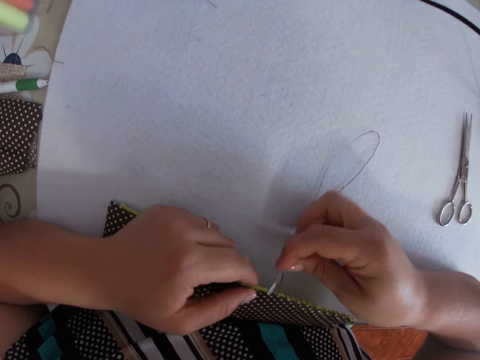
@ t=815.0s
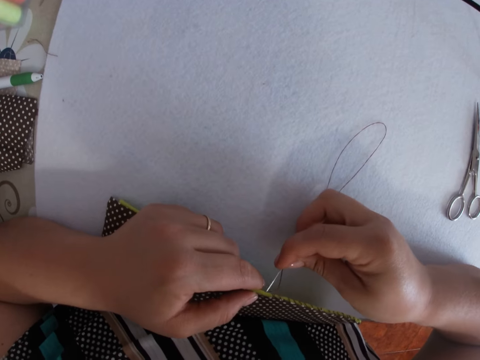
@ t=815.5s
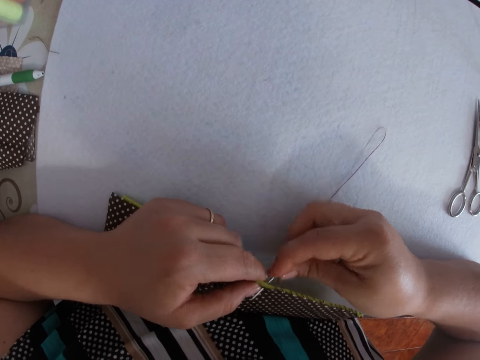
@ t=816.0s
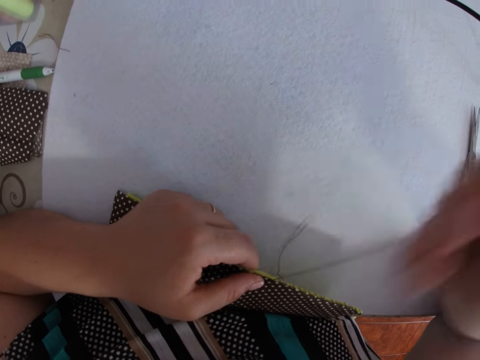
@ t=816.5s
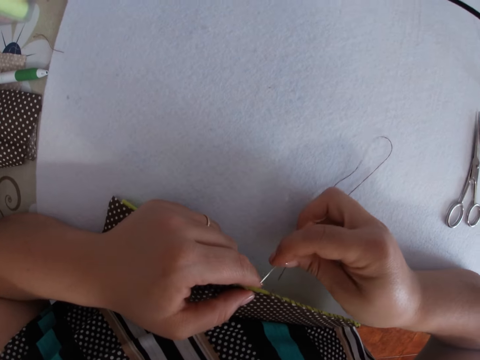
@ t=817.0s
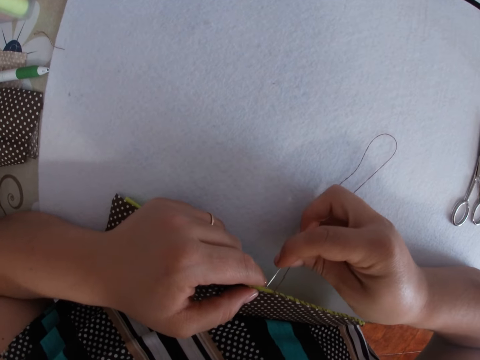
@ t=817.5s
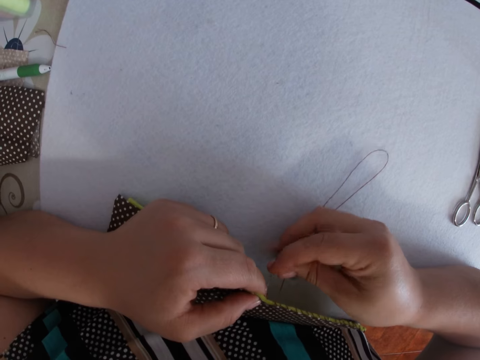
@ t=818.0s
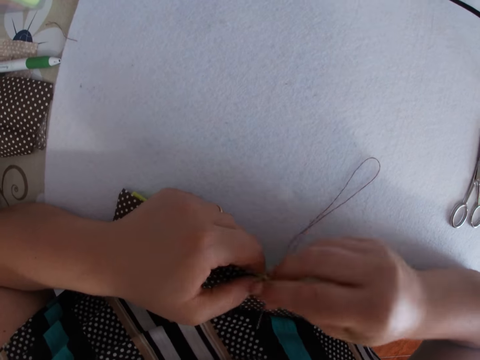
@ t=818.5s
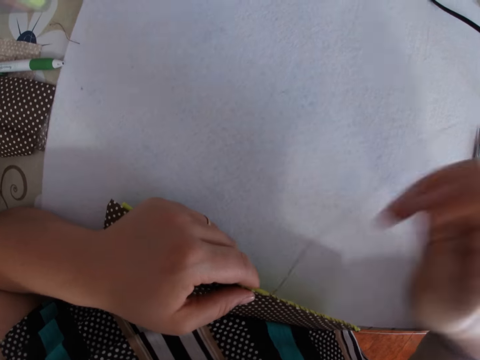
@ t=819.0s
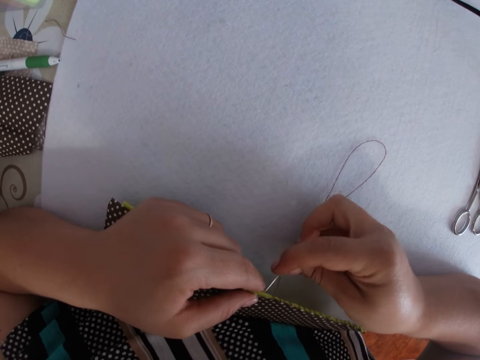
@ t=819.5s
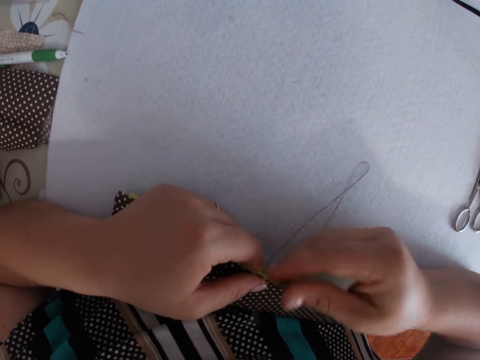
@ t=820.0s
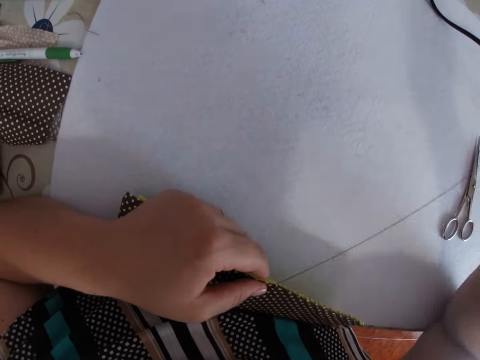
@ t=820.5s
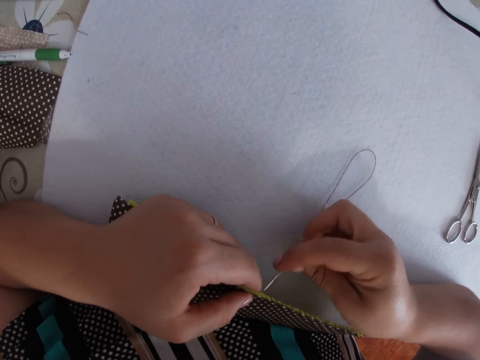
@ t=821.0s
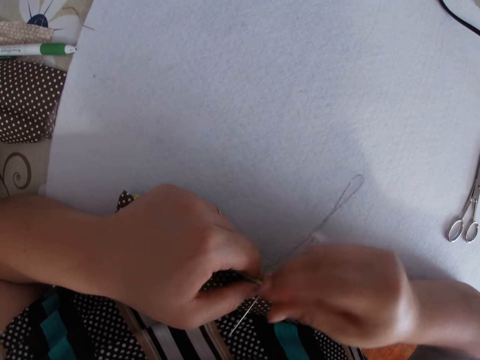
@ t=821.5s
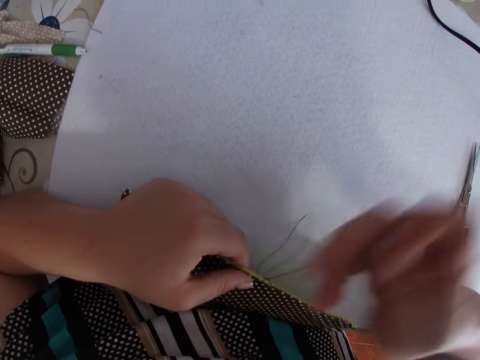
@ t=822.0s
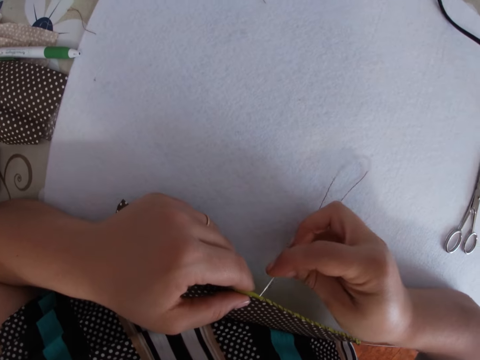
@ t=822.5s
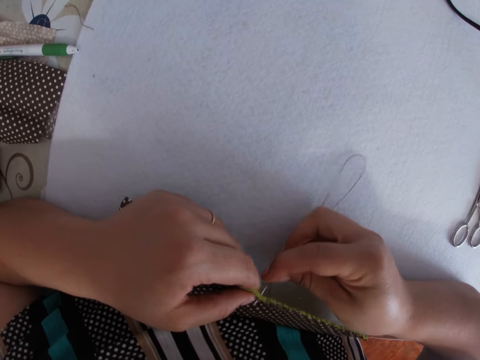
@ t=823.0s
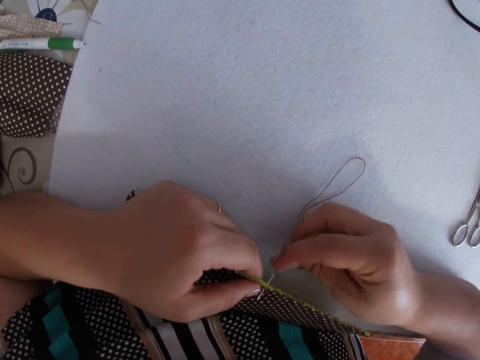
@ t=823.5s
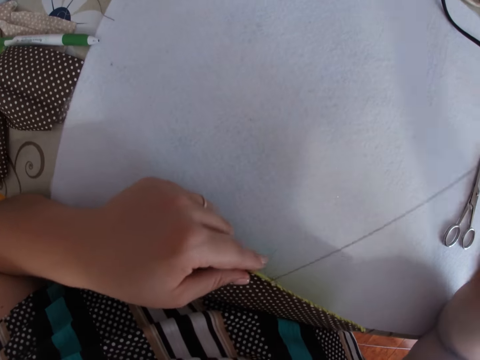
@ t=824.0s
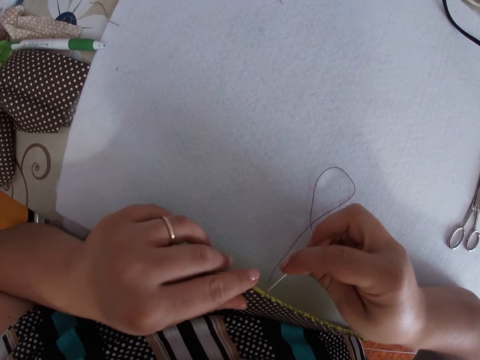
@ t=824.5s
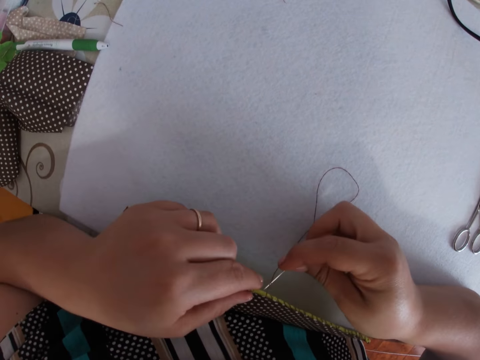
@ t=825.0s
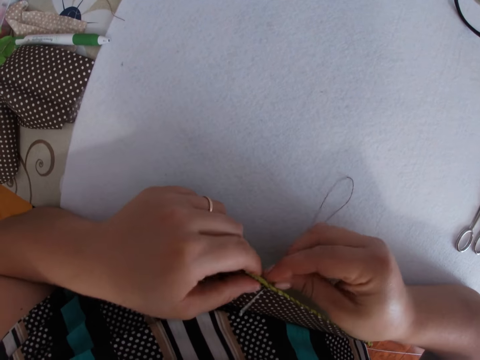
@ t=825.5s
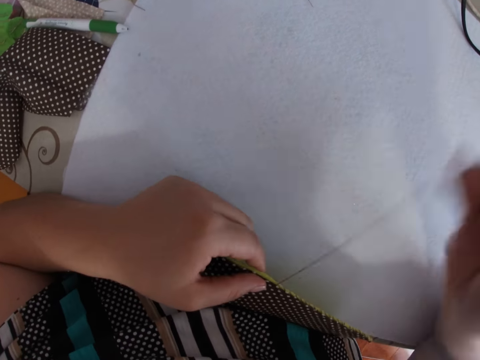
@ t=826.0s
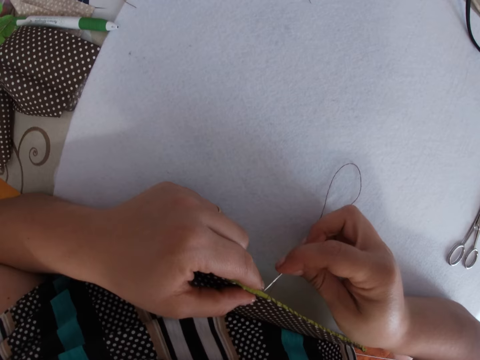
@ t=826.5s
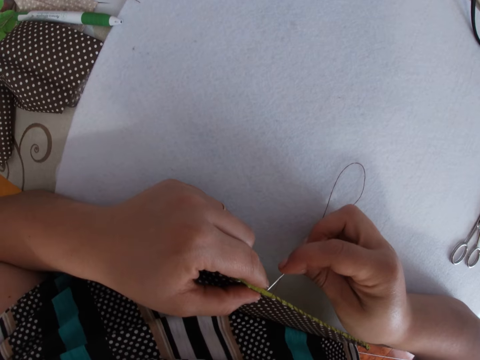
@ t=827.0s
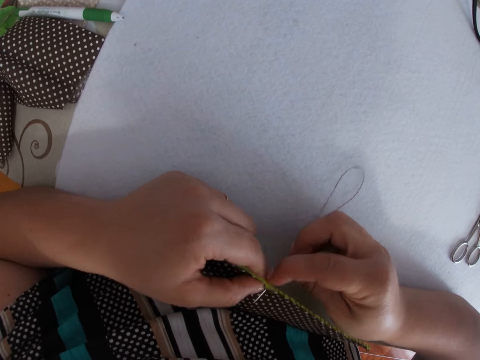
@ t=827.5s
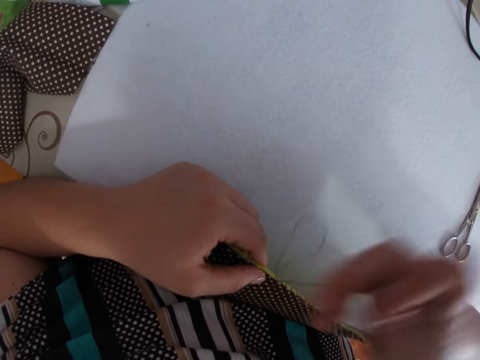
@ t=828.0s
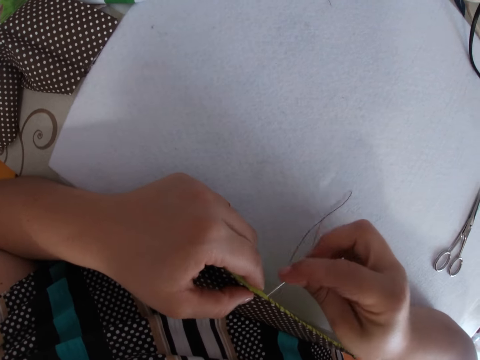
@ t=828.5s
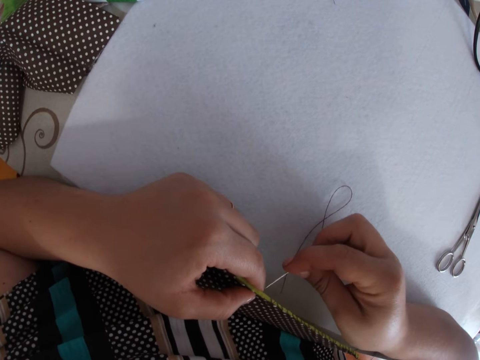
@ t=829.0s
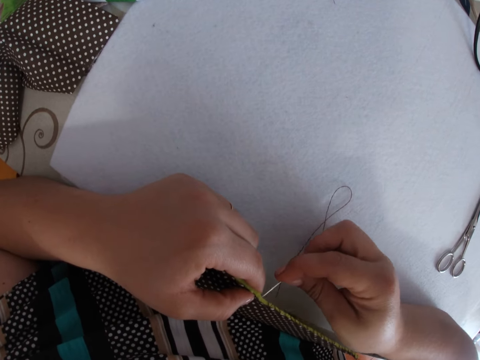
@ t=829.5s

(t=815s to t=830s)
The camera wearer pierces a cloth with a needle. They pull the thread. They pierce the cloth with the needle. They pull the thread.

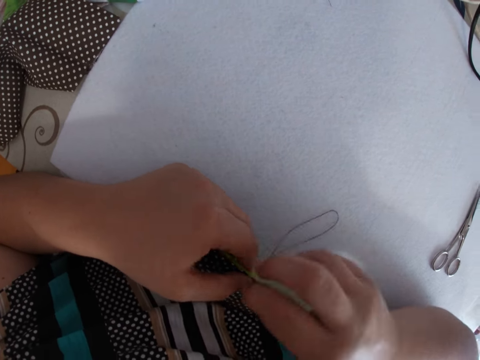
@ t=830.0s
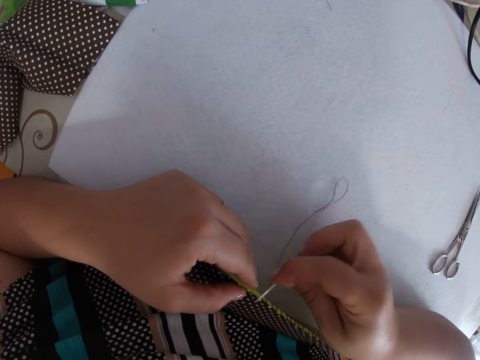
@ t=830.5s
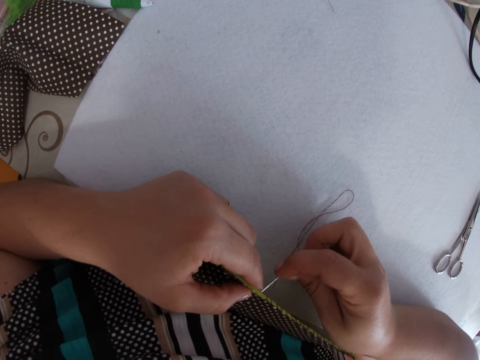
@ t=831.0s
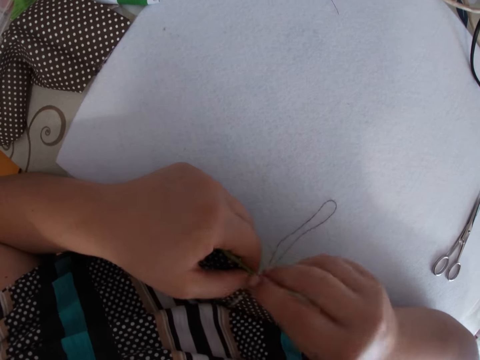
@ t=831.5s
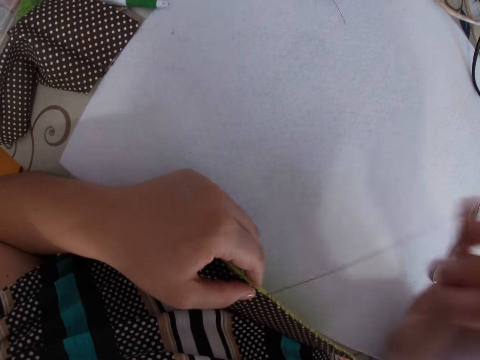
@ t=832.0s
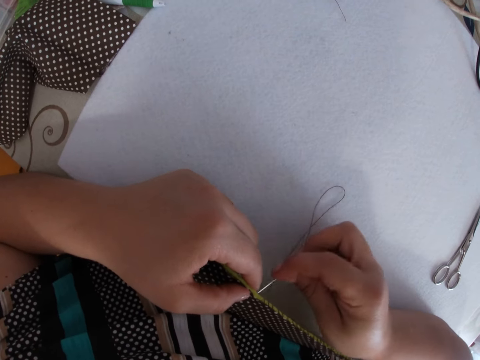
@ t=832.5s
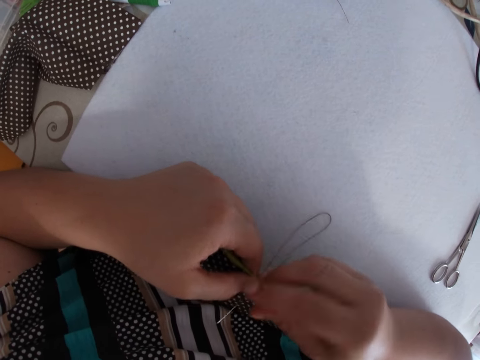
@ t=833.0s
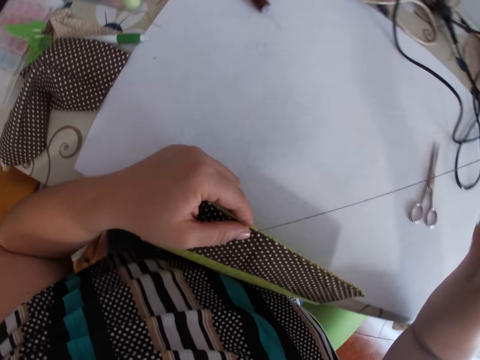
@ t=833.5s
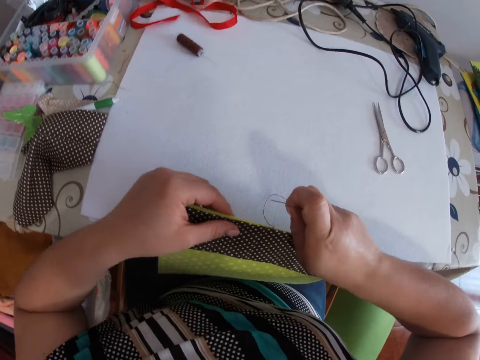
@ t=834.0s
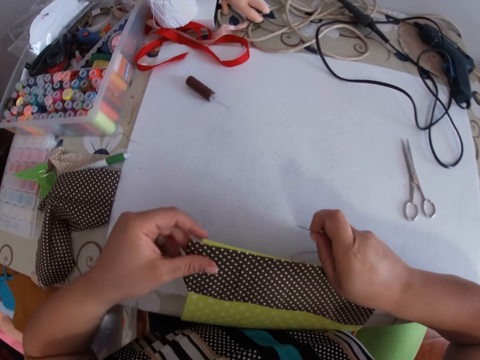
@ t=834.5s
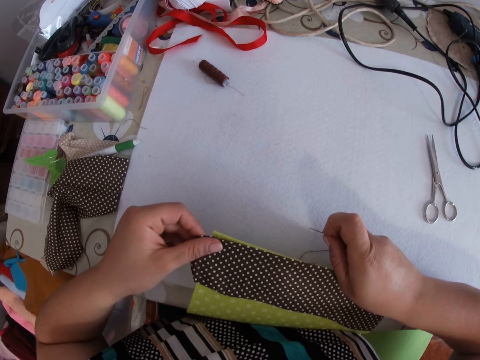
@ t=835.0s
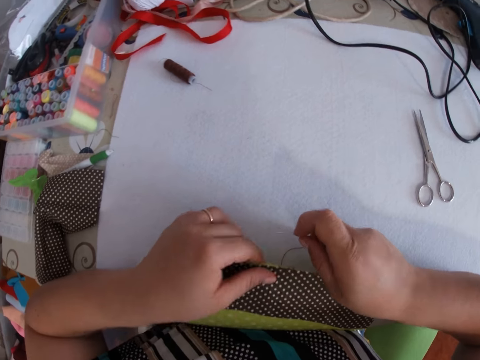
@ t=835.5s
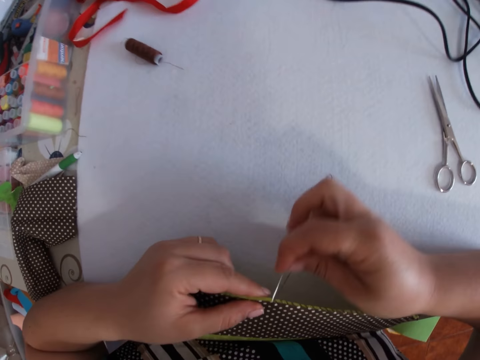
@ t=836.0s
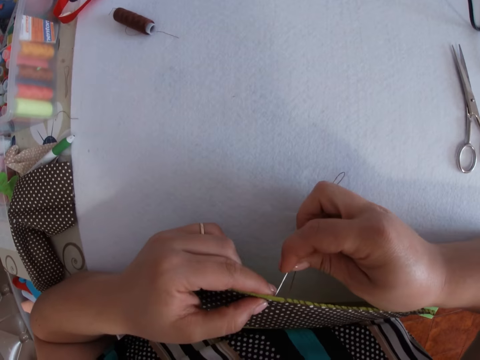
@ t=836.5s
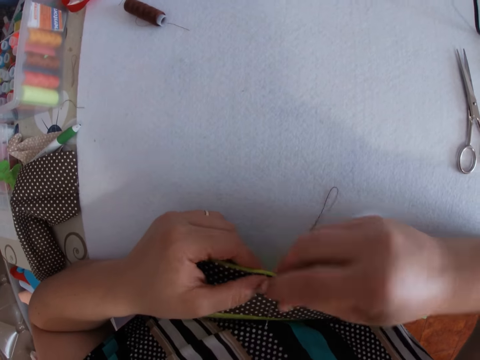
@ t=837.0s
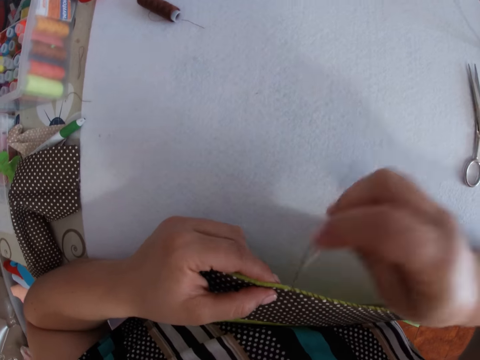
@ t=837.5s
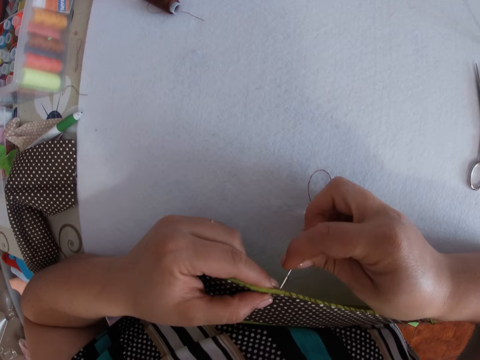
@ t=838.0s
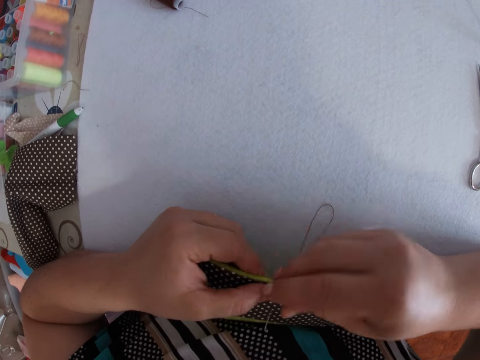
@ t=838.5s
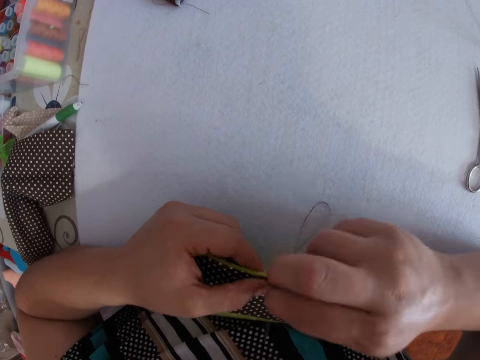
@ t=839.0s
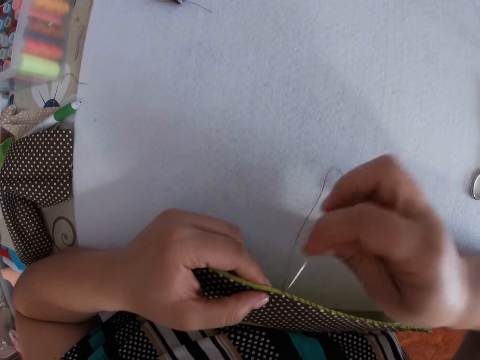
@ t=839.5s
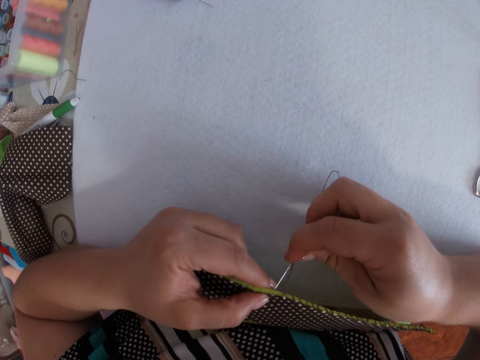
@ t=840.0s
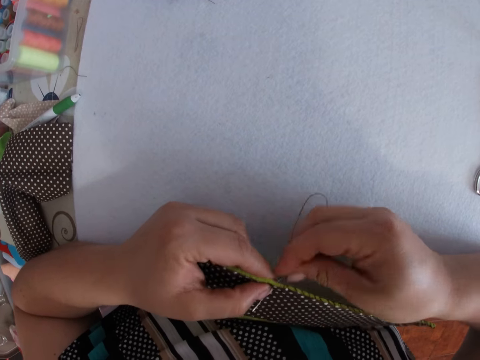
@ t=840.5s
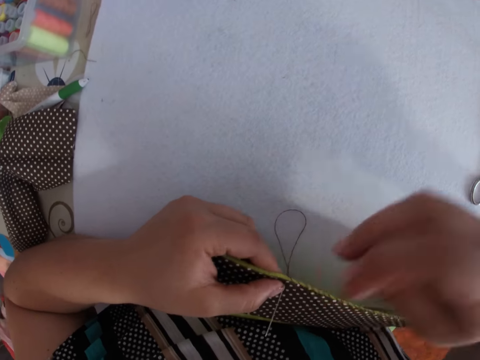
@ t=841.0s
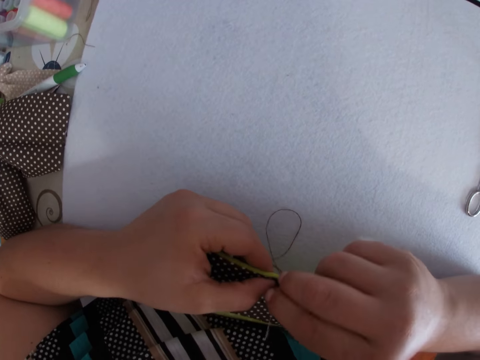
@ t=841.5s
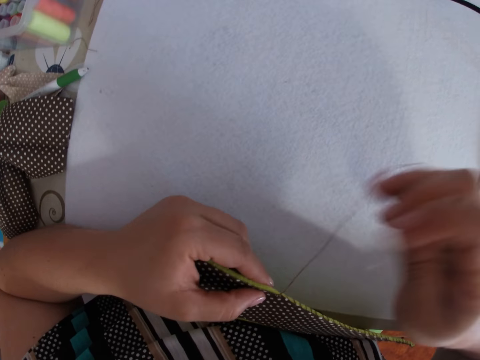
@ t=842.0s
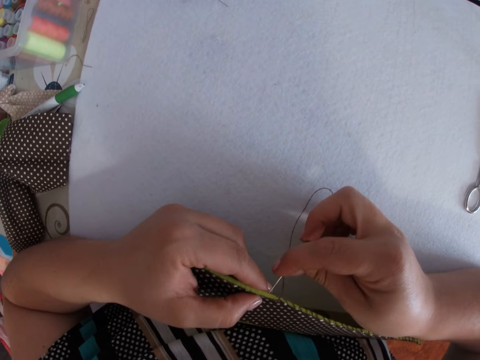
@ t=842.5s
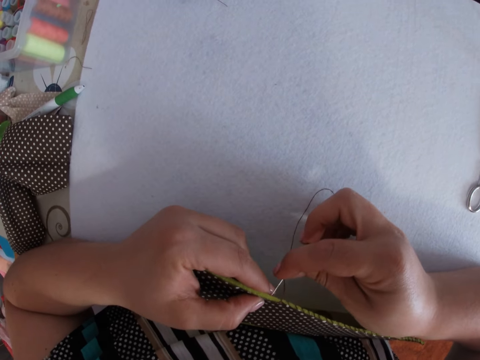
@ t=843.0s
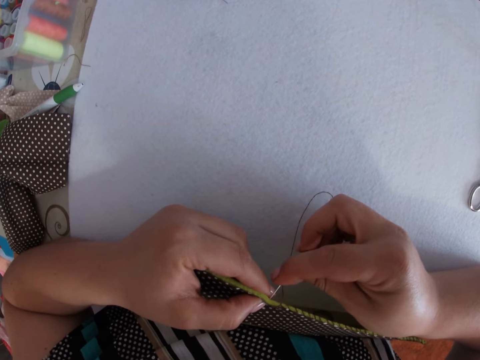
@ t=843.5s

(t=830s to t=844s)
The camera wearer pierces the cloth with the needle. They pull the thread. They pierce the cloth with the needle. They pull the thread. They pierce the cloth with the needle. They pull the thread. They adjust the piece of cloth with the left hand. They sew the piece of cloth with the needle and thread with both hands. They pierce the cloth with the needle. They pull the thread. They pierce the cloth with the needle. They pull the thread. They pierce the cloth with the needle. They pull the thread.
